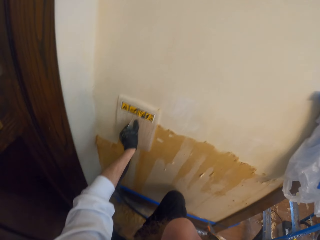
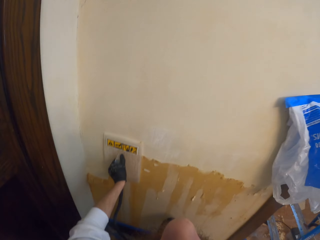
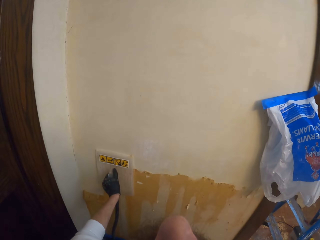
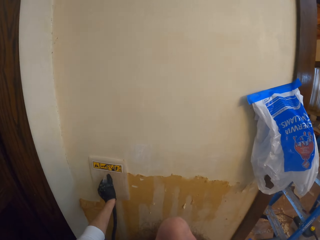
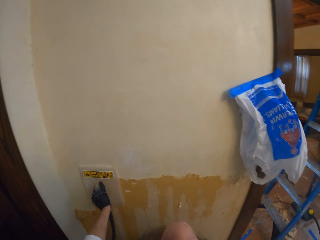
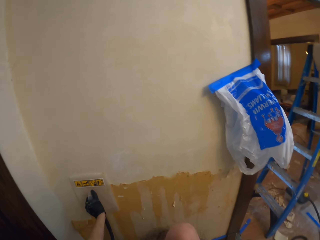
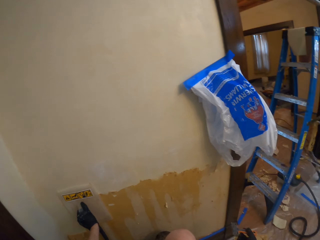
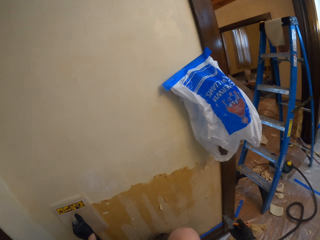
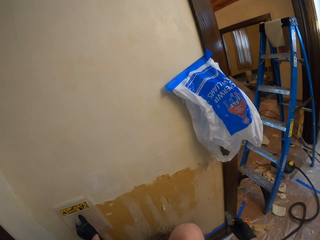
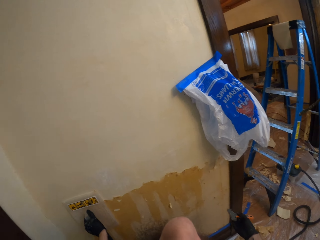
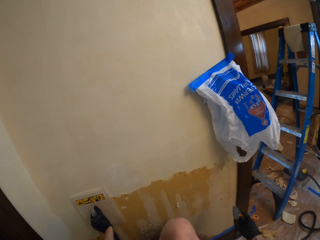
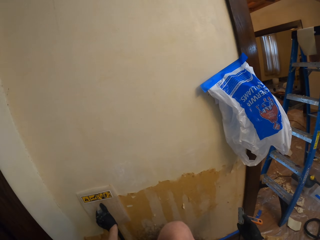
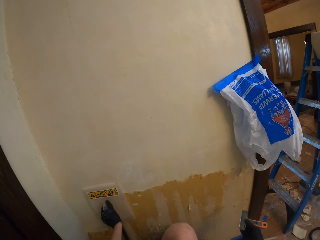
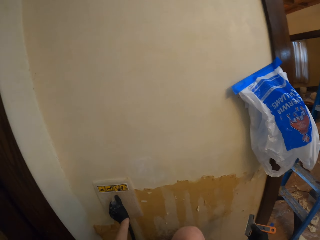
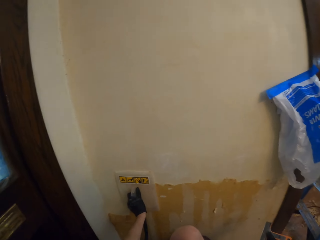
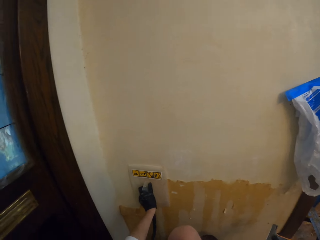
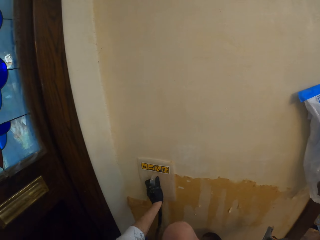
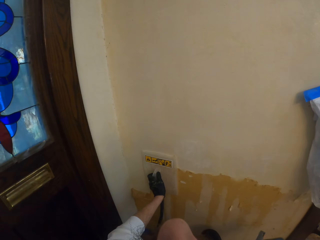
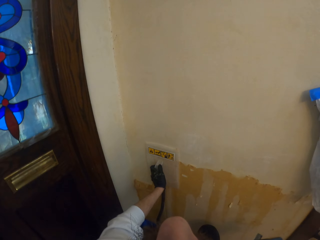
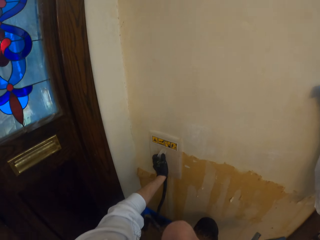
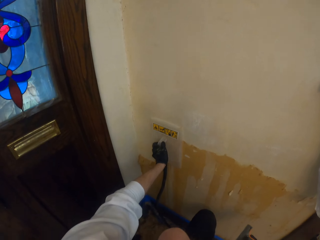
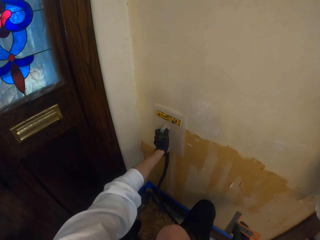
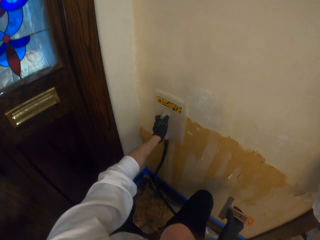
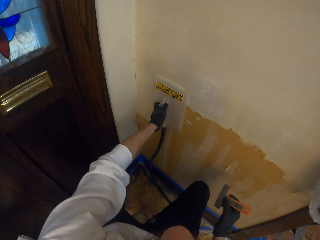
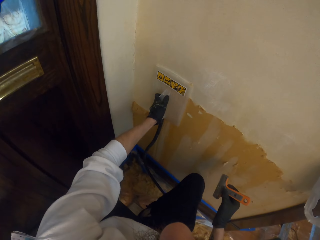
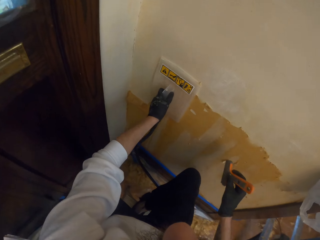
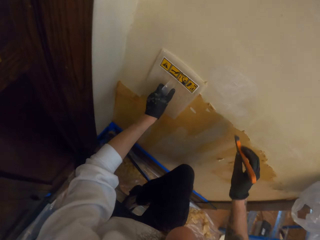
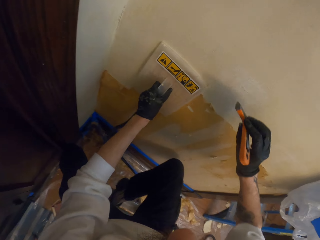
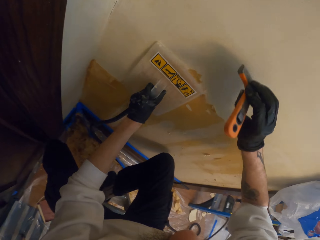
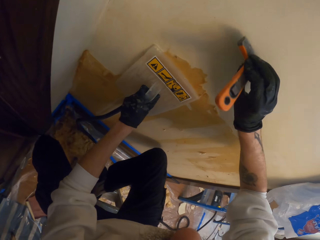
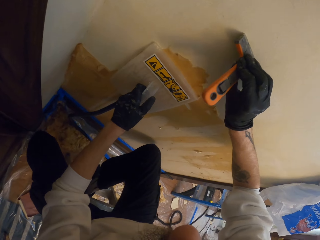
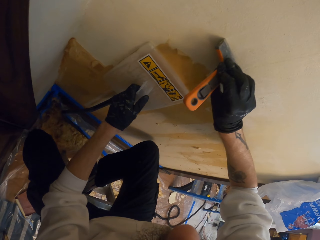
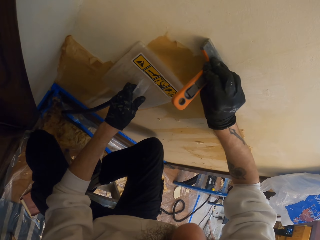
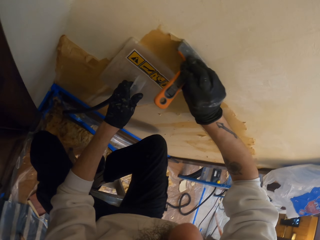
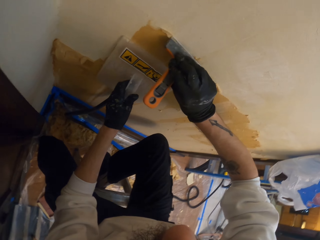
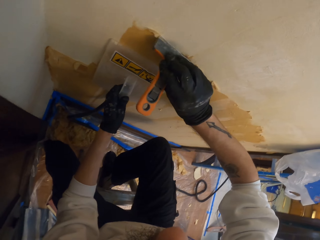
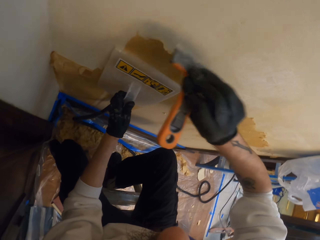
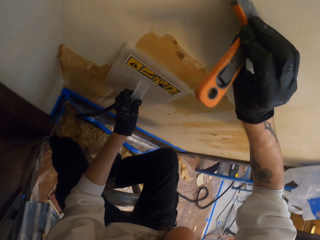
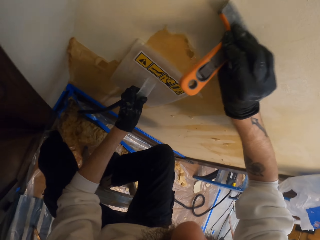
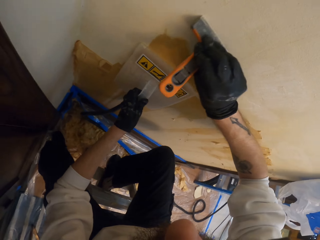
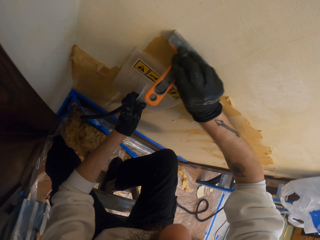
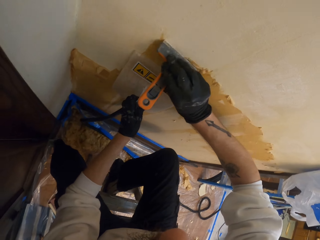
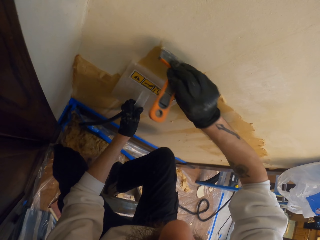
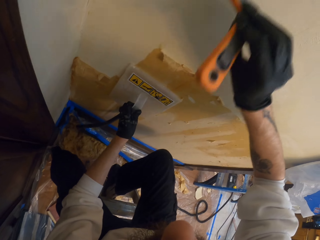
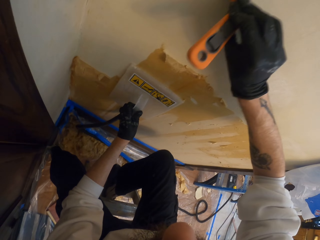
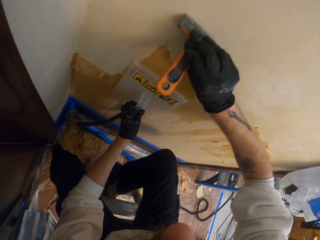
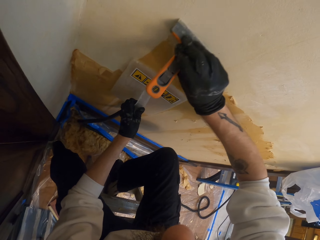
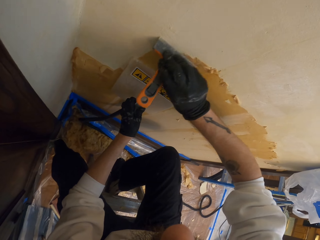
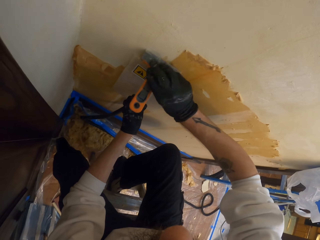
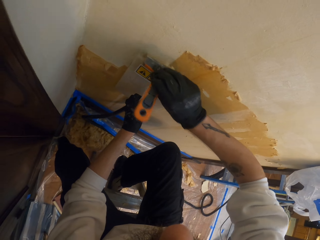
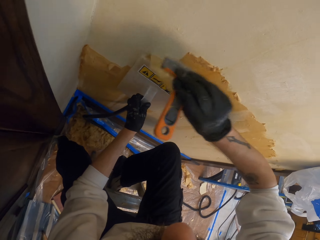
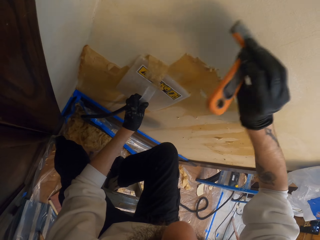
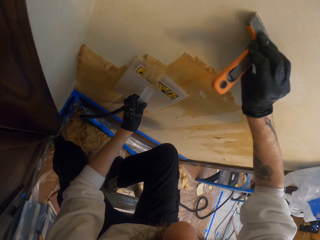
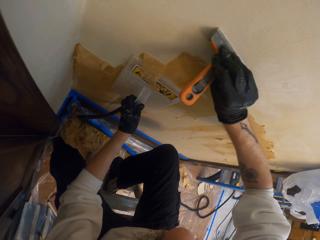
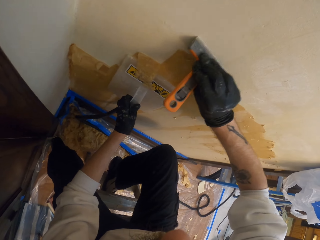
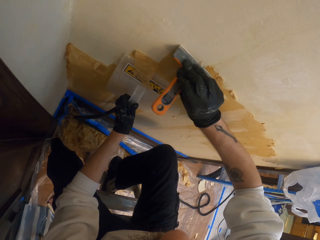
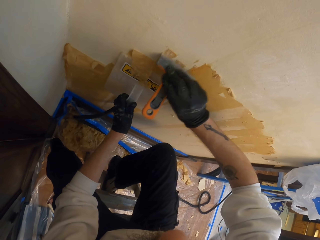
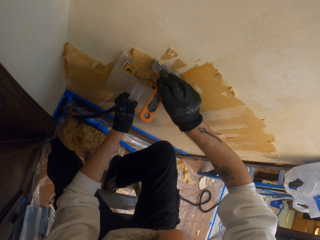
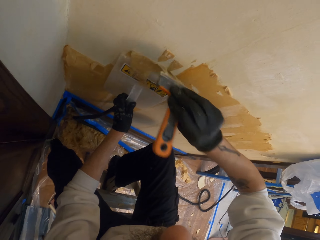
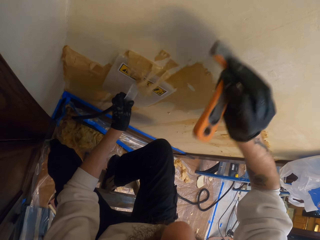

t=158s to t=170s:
The camera wearer holds something. They move the wallpaper steamer. They scrape off the glue from the wall using the scraper.

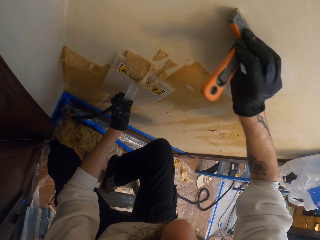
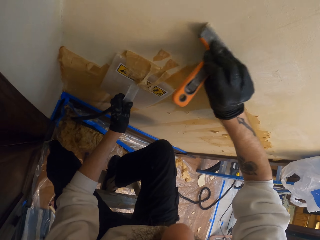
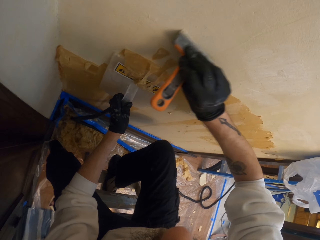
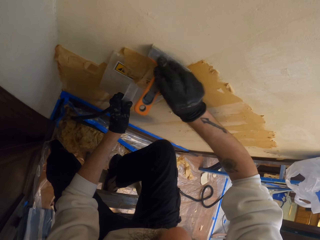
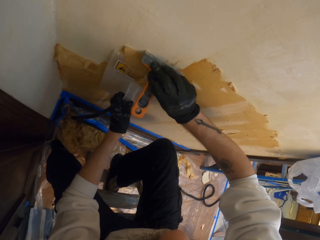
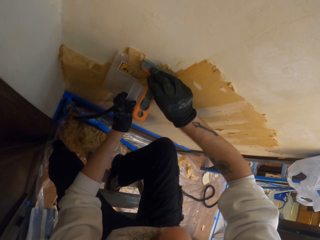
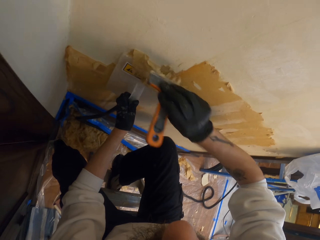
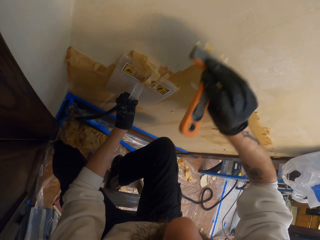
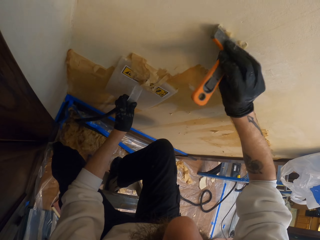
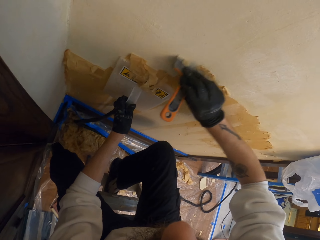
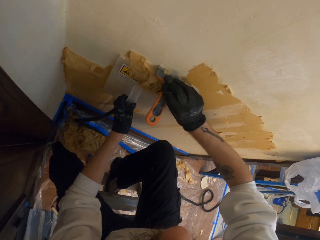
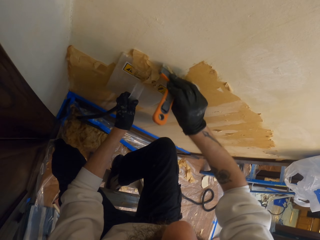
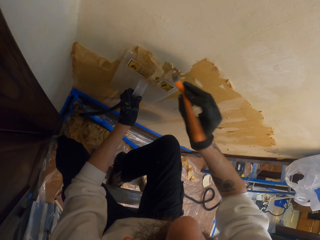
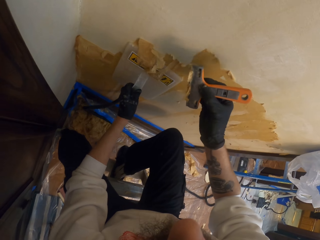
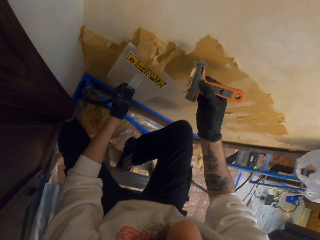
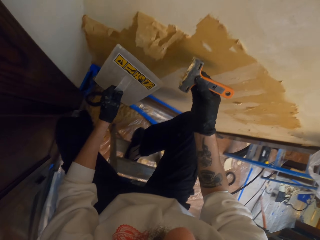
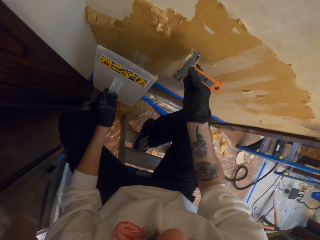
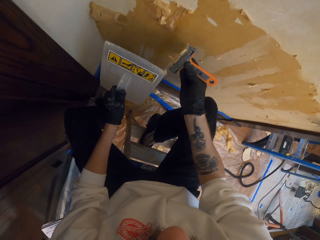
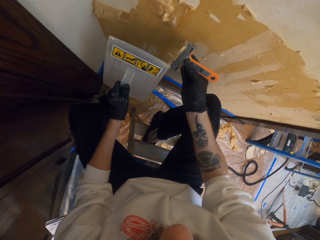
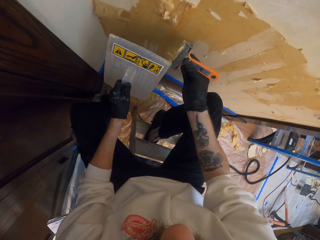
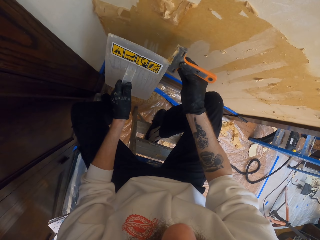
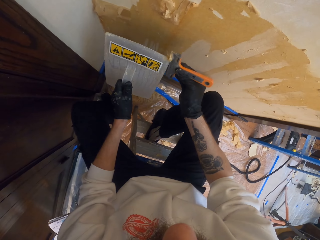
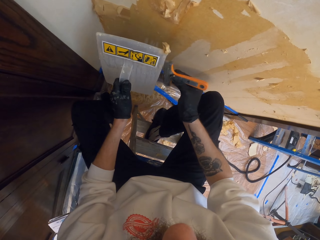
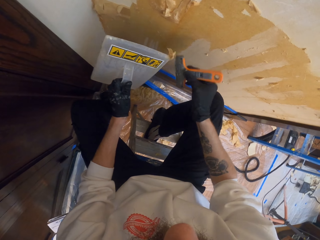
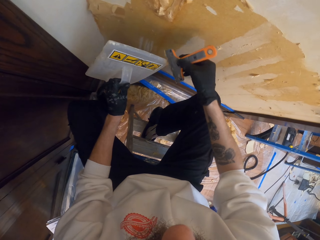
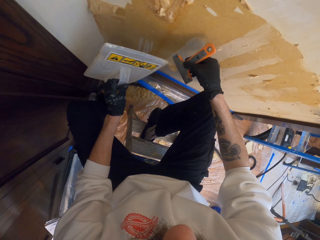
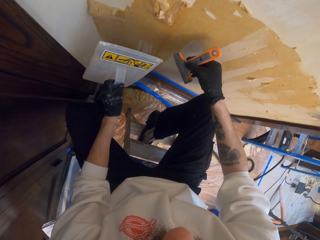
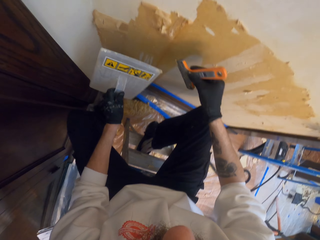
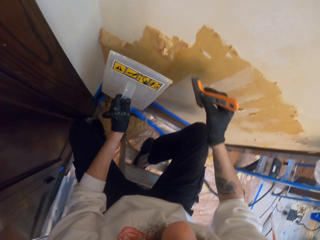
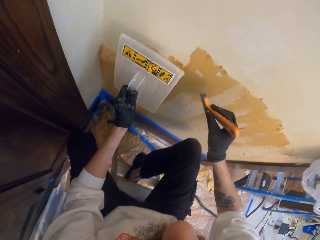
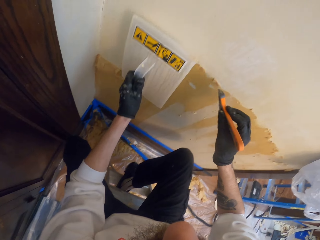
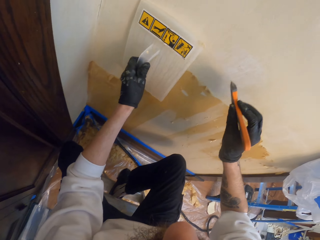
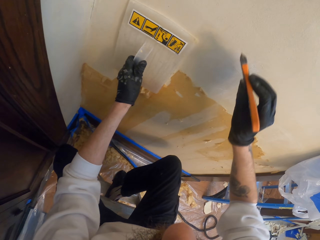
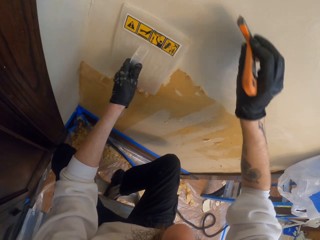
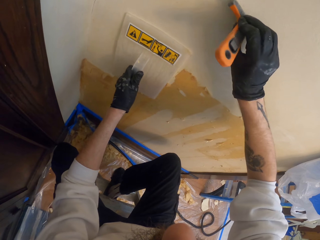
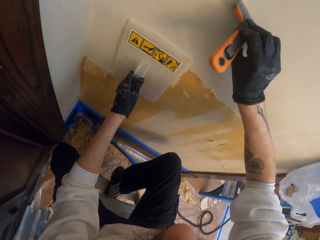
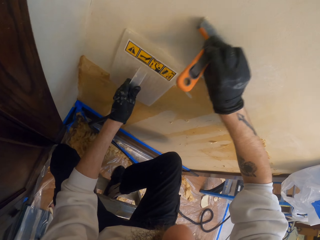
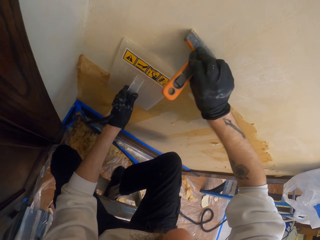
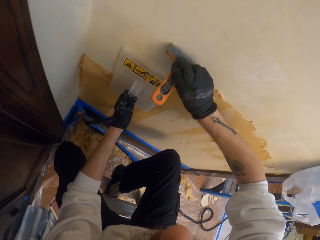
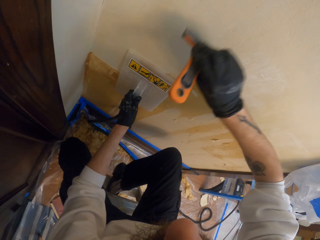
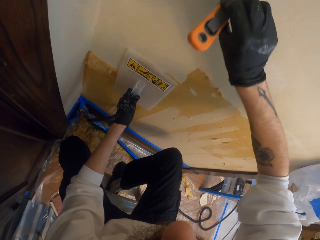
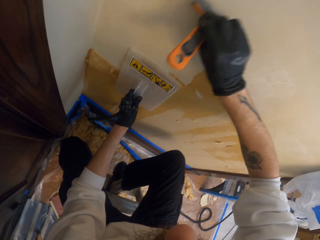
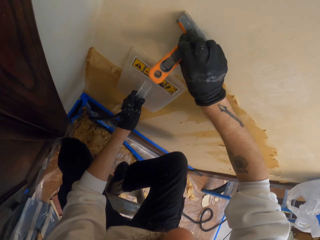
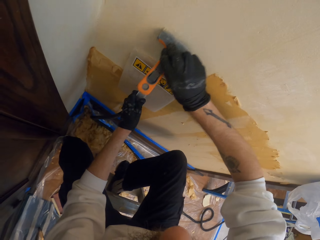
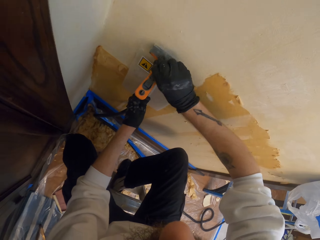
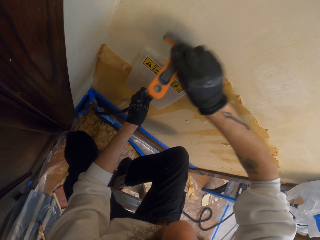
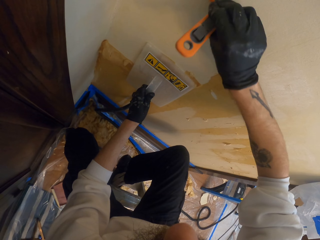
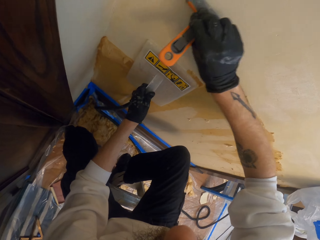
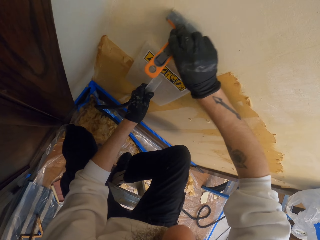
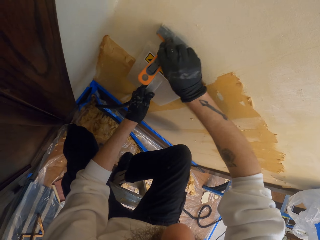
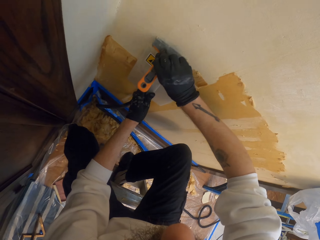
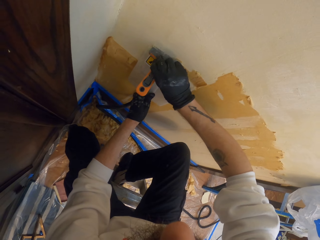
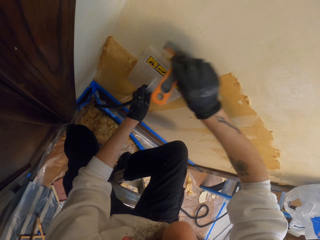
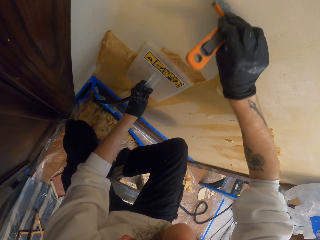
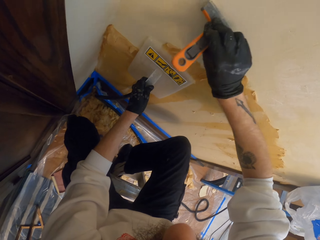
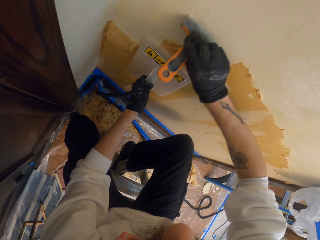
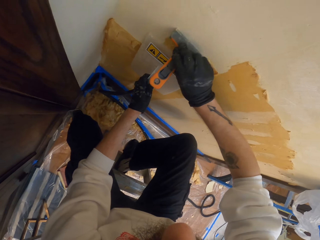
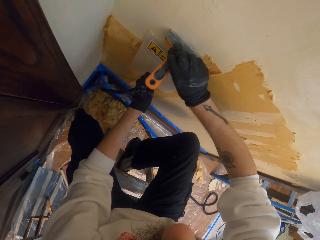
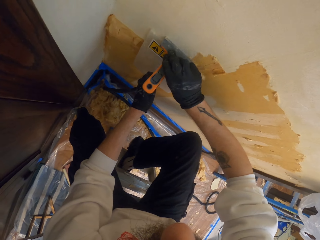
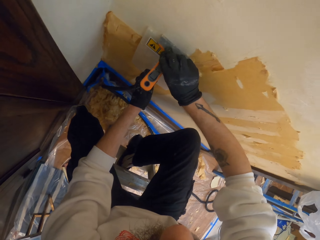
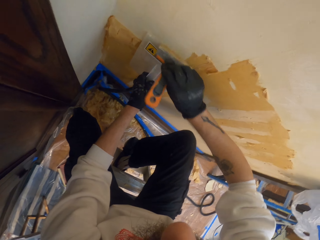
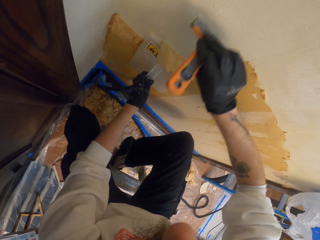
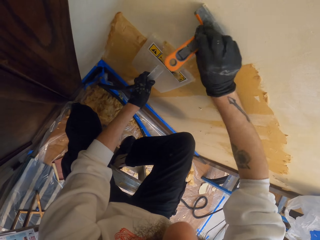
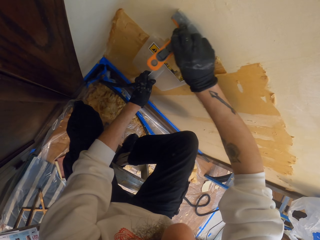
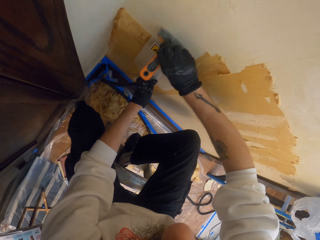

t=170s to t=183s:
The camera wearer removes the wallpaper steamer from the wall. They remove the glue from the scraper using the wallpaper steamer. They put the wallpaper steamer against the wall. They scrape the wall using the scraper and move the wallpaper scraper down. They scrape off the glue from the wall using the scraper.
